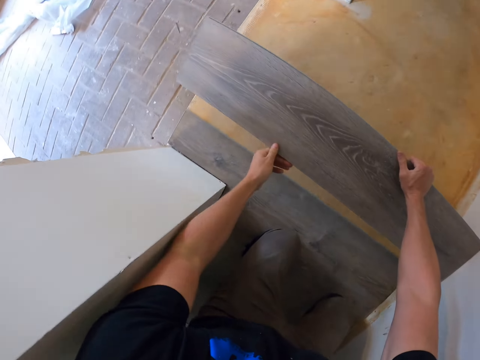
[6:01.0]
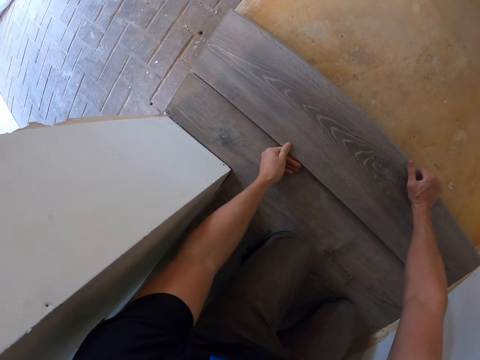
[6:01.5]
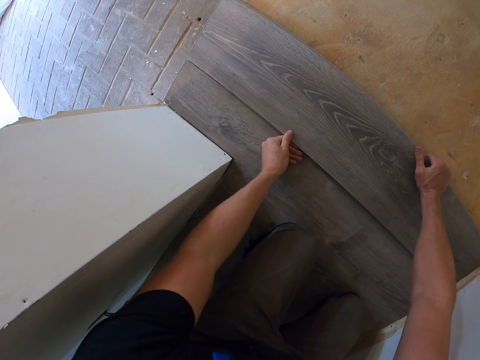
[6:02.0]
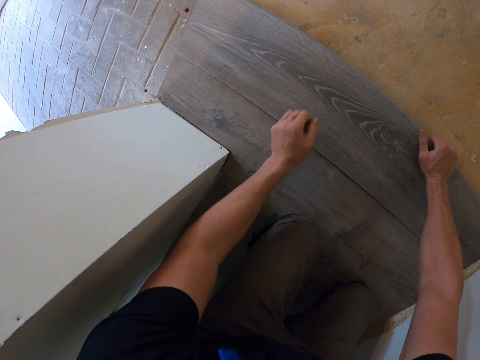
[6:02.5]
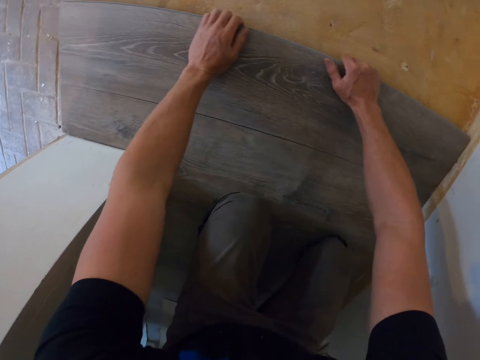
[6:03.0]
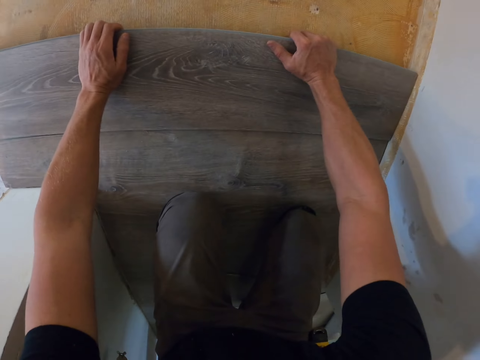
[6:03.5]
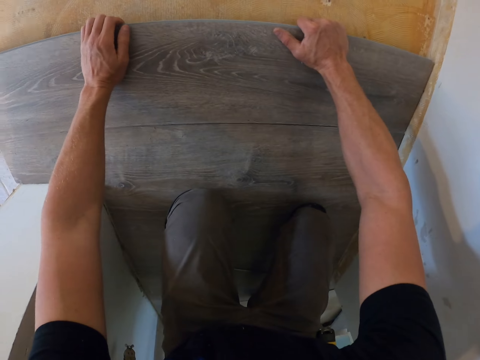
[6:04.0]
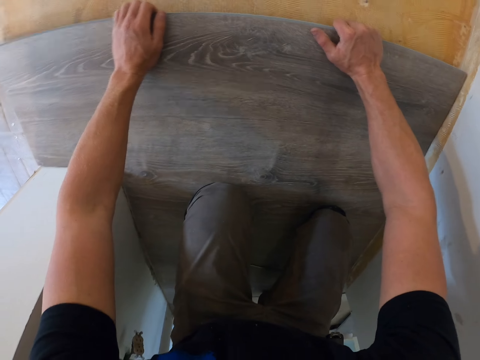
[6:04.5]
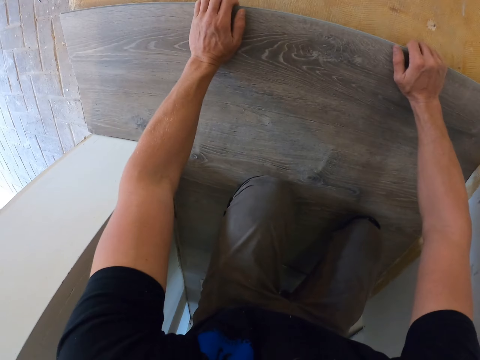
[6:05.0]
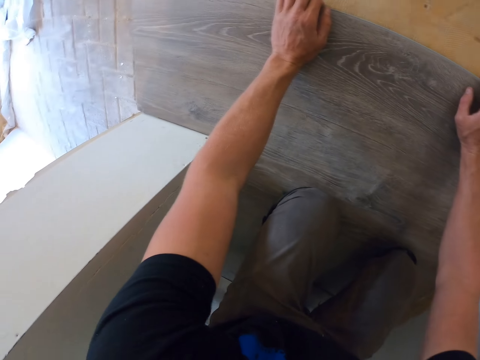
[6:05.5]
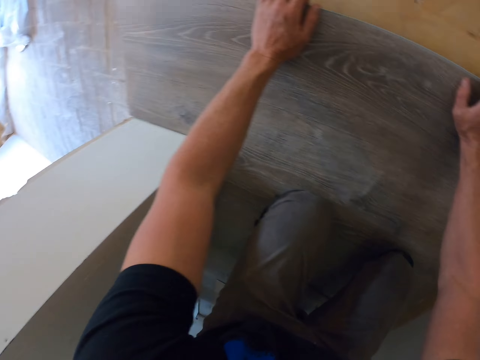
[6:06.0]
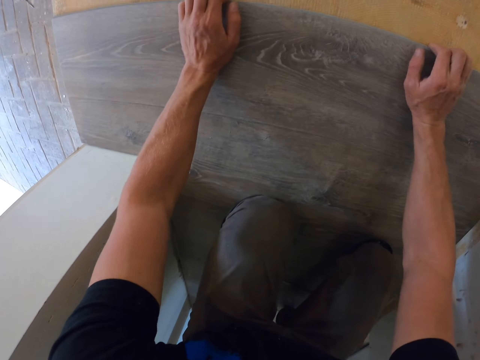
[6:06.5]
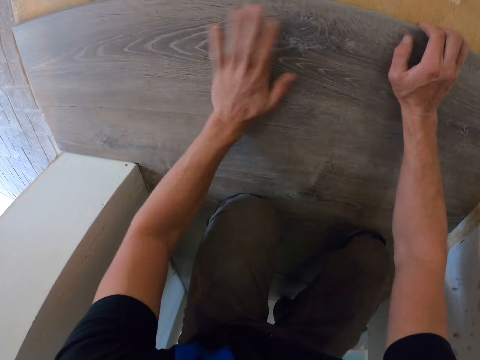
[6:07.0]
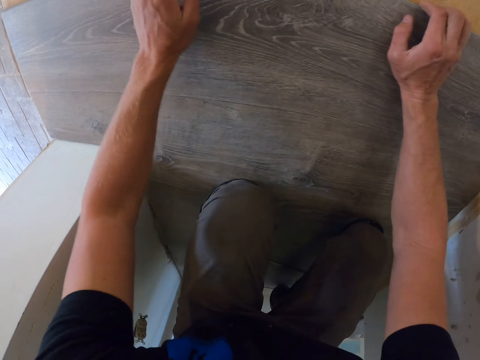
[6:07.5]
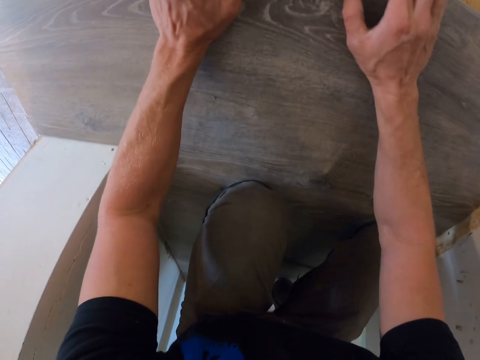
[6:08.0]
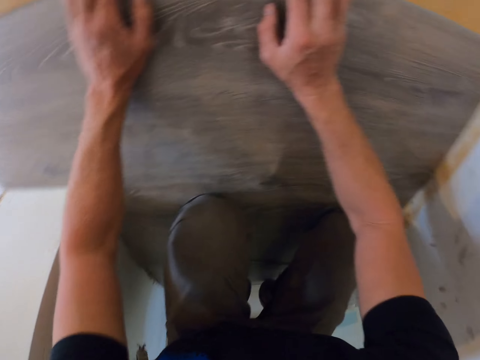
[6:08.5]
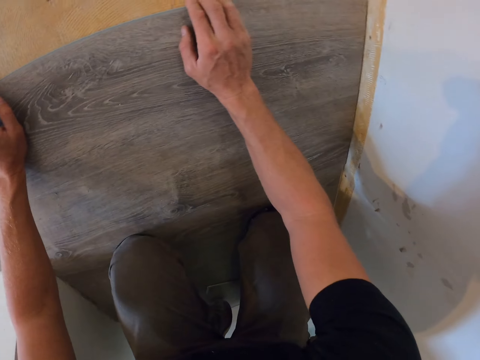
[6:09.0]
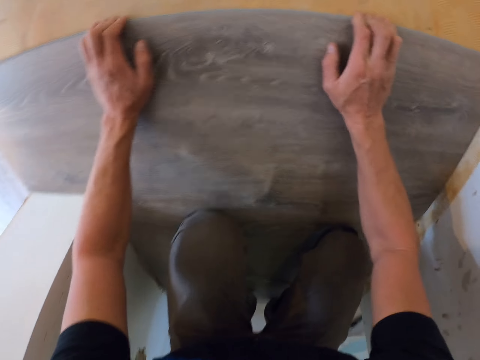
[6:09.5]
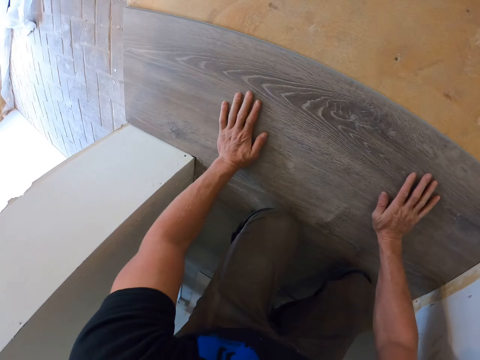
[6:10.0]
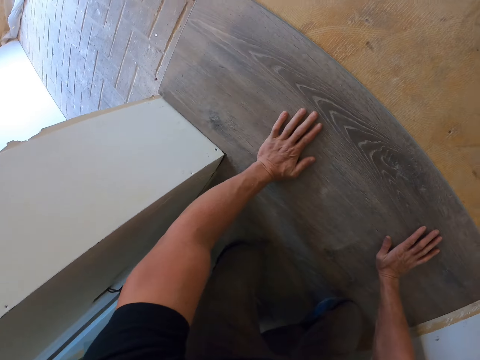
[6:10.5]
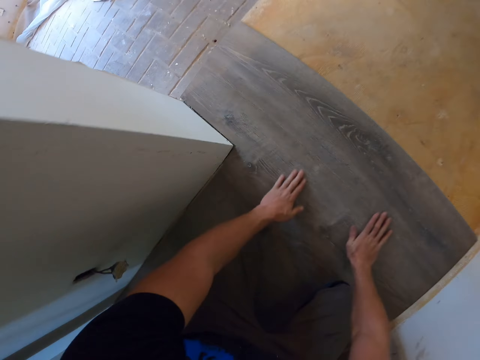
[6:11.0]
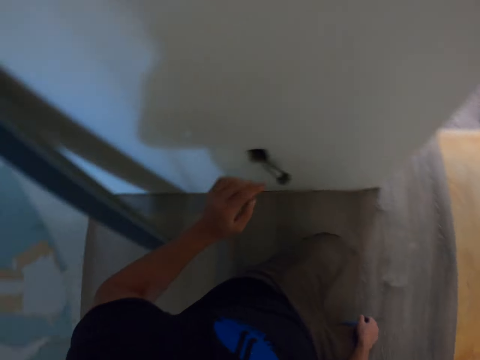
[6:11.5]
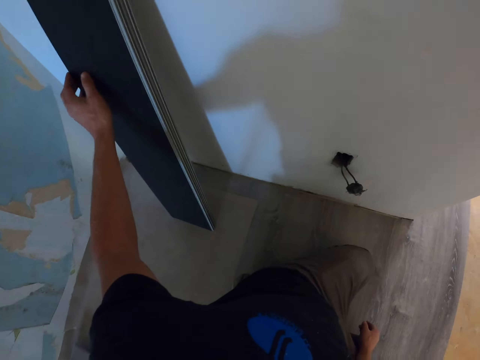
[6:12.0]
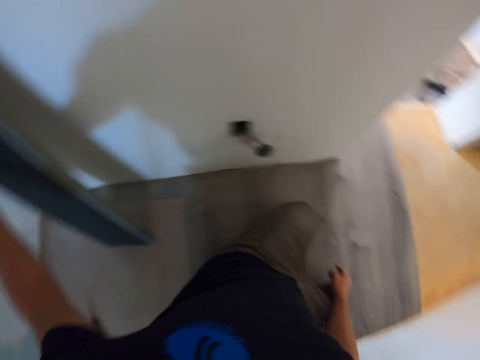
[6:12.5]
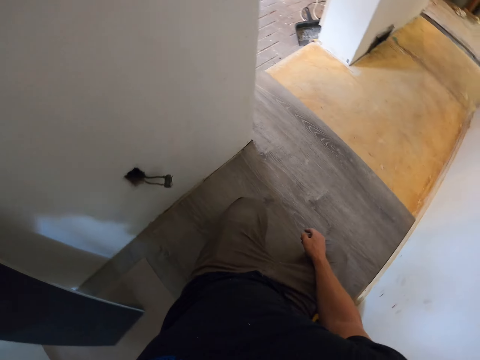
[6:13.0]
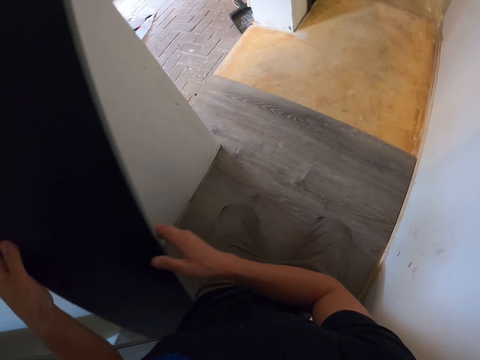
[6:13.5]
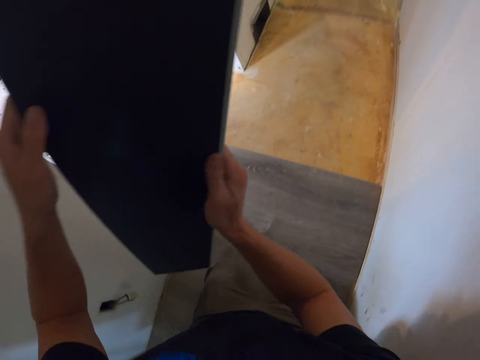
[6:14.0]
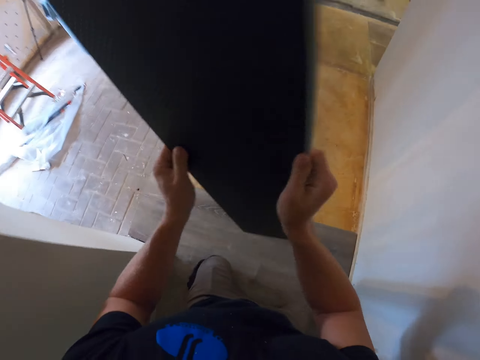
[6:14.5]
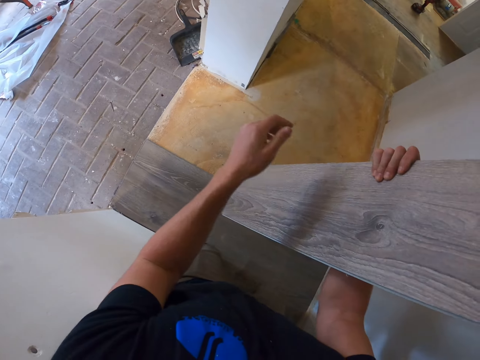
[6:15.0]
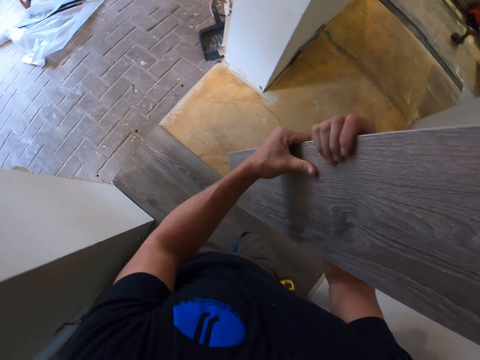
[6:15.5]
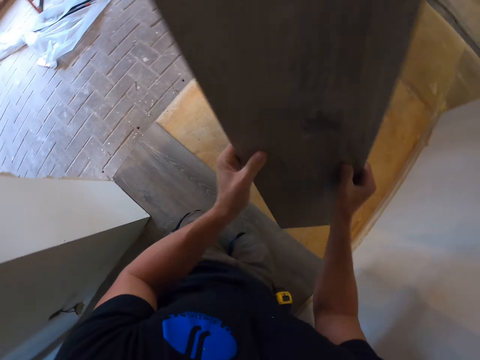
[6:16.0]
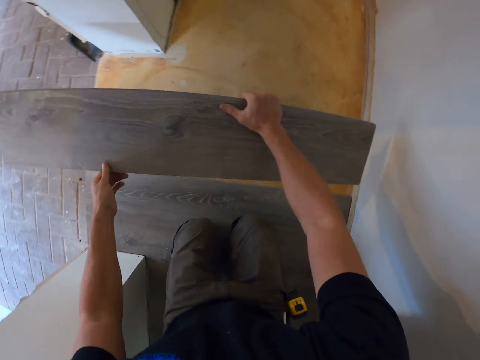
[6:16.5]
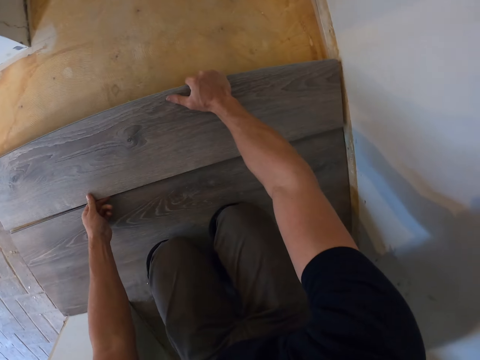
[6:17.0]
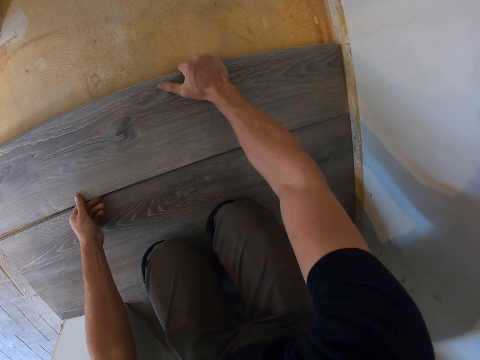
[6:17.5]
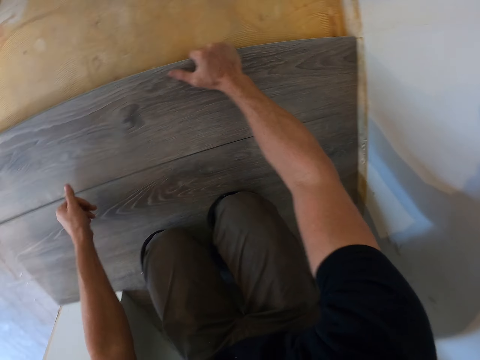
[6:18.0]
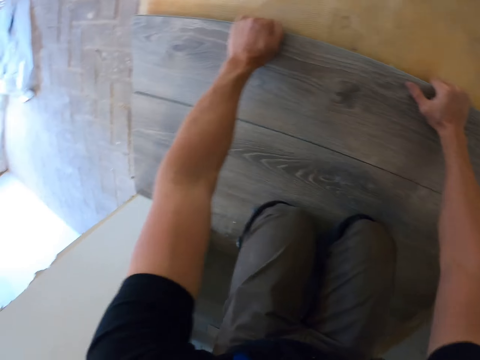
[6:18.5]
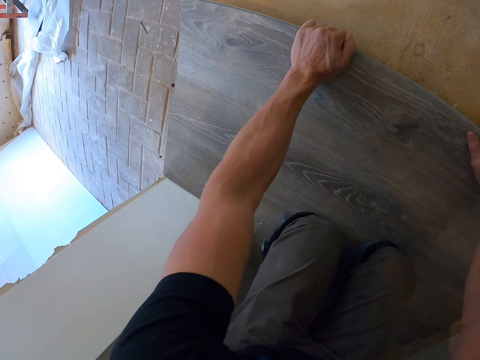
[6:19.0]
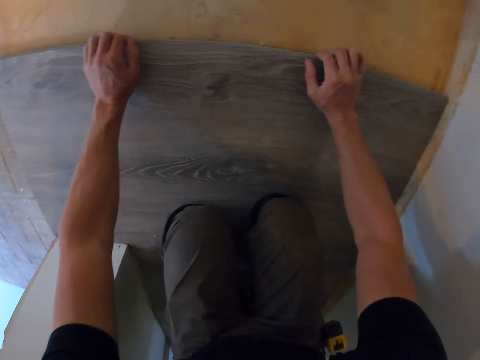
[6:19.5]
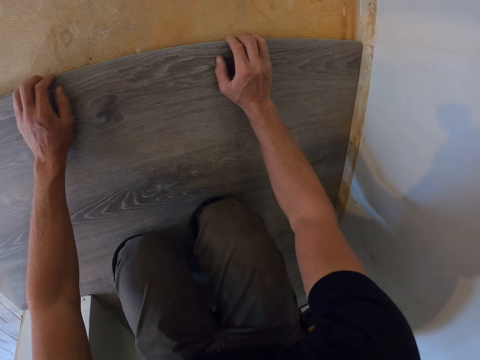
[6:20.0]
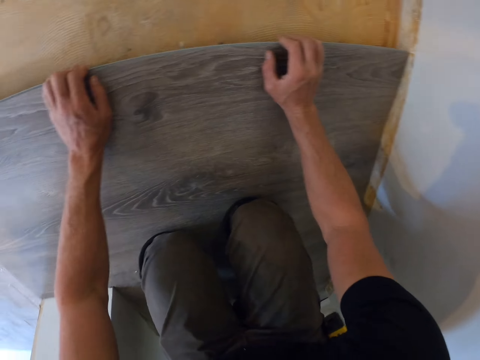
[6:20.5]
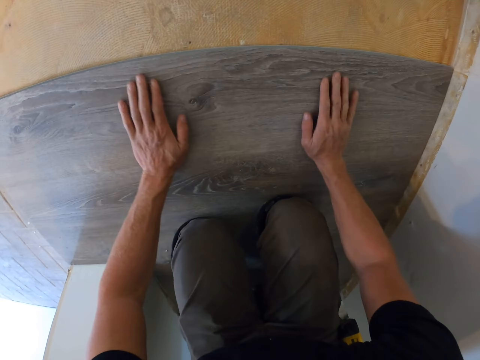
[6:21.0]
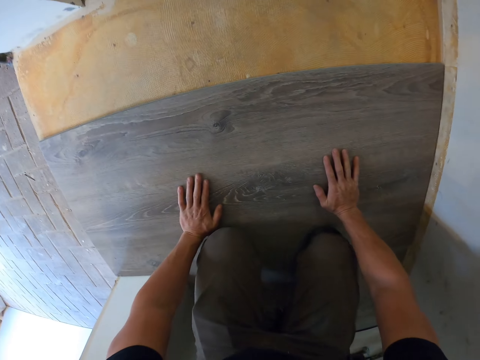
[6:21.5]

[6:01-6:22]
The camera wearer fixes the wooden tiles on the floor. They put the wood on the floor. They press the wooden tile on the floor. They turn around the room. They pick the second wooden tile from the floor. They fix the wooden tiles on the floor. They put the wood on the floor.

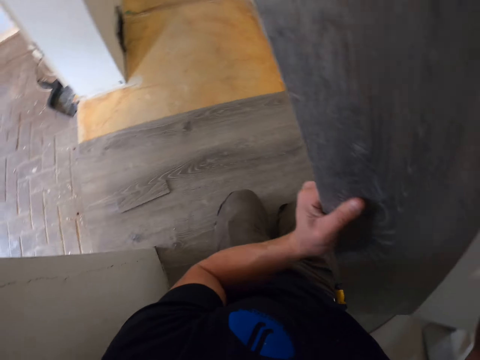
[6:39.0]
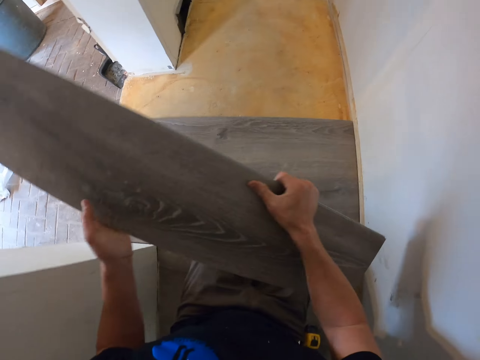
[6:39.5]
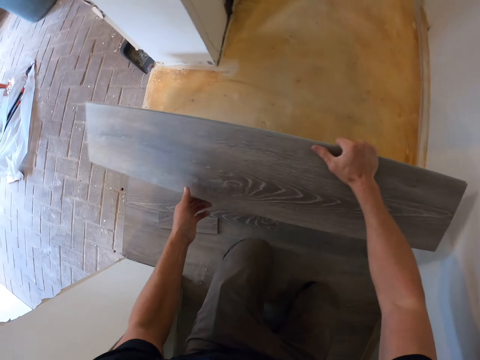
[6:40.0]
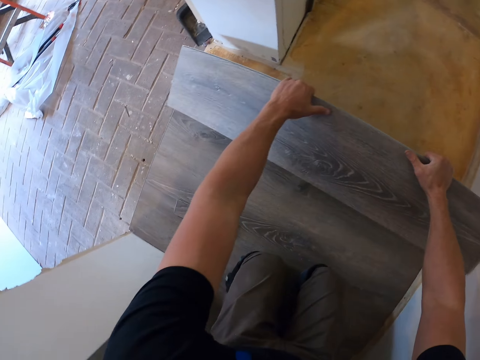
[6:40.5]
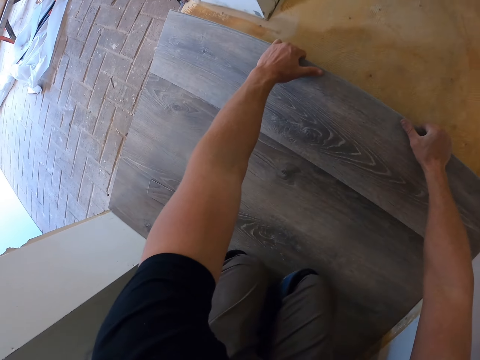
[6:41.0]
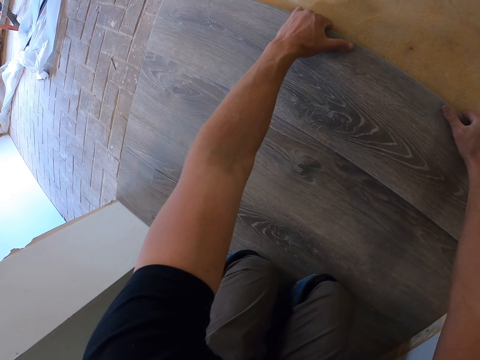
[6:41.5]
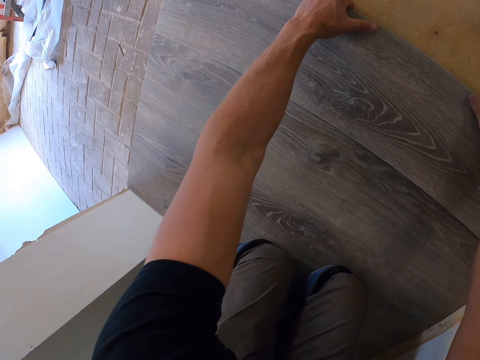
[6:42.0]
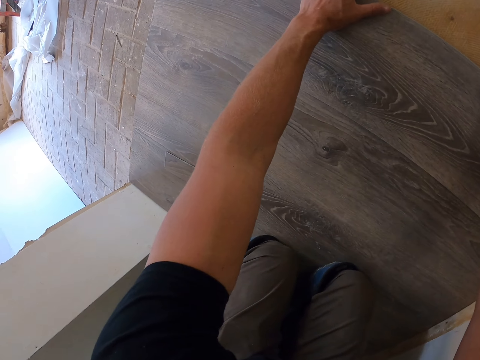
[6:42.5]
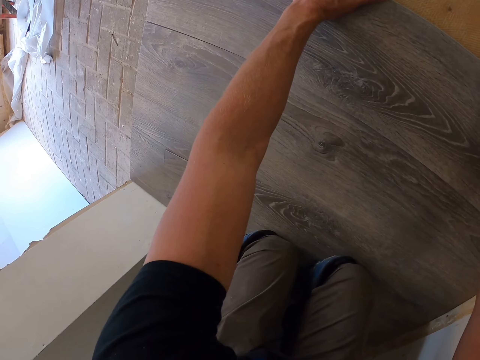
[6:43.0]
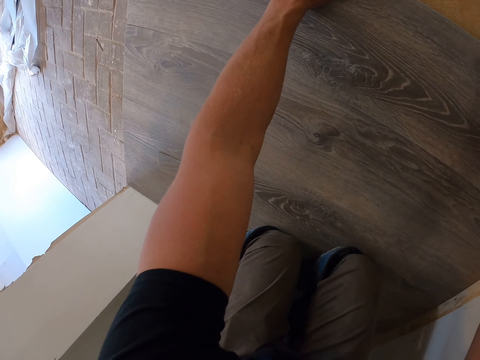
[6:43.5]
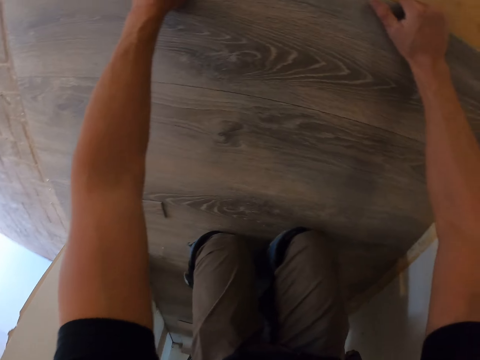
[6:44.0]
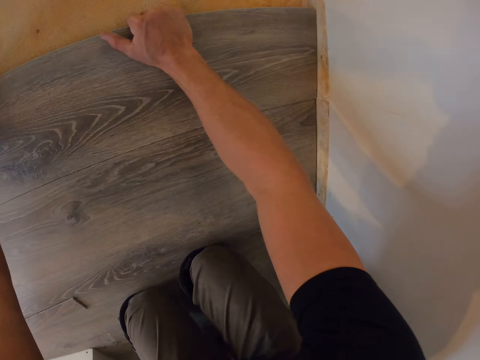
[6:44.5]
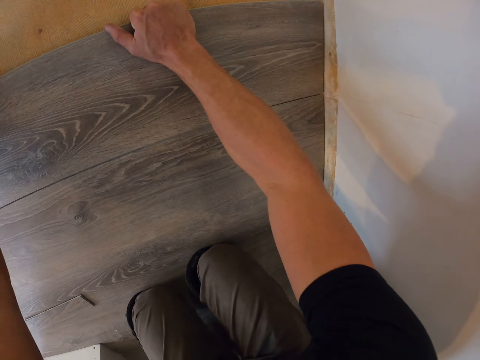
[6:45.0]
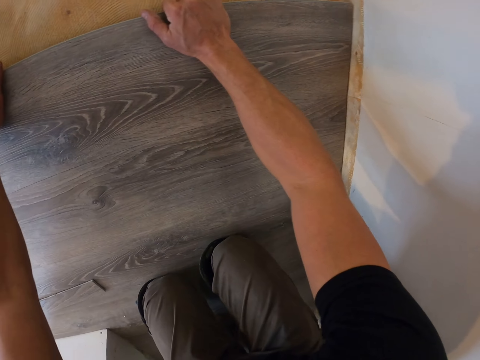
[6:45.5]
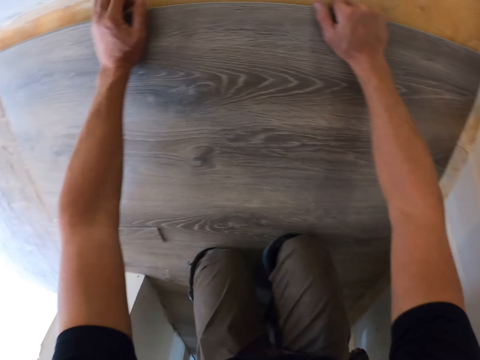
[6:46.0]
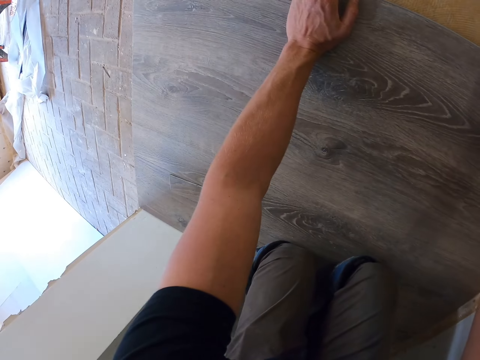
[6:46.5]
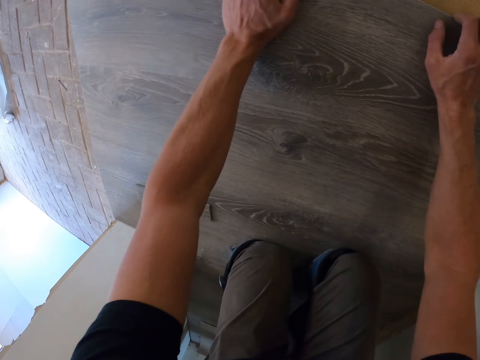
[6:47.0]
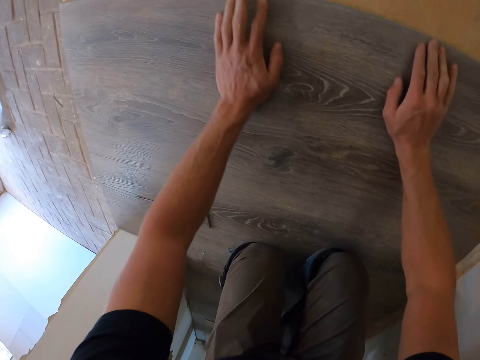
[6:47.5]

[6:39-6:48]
The camera wearer fixes the wooden tile on the floor. They put the wood on the floor.
